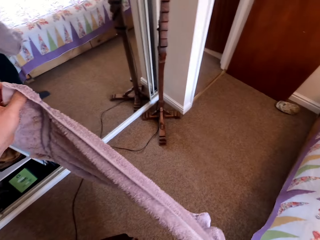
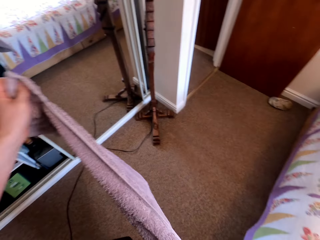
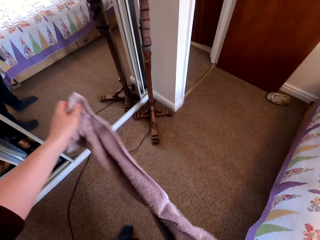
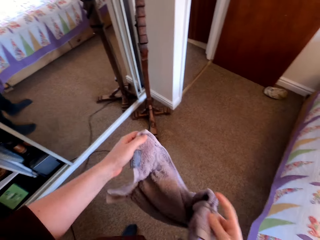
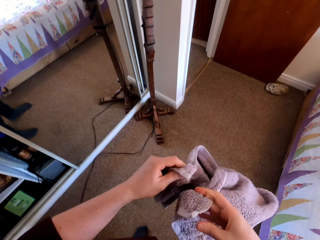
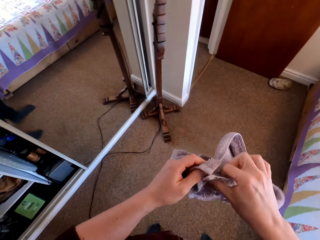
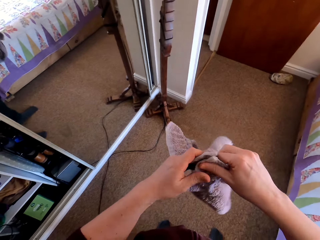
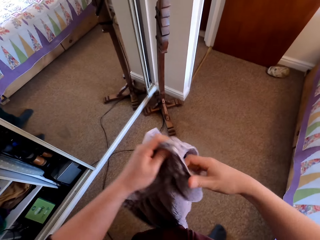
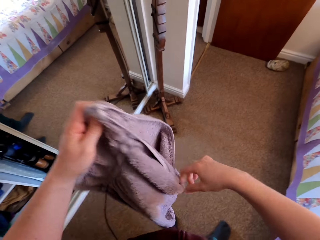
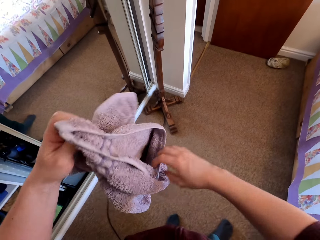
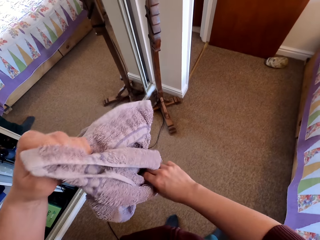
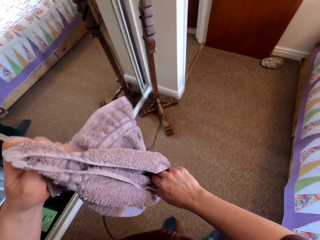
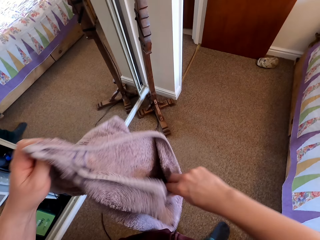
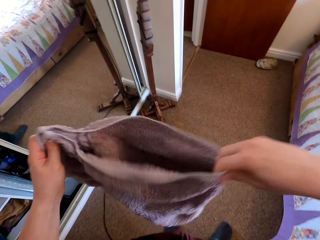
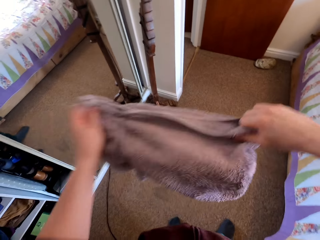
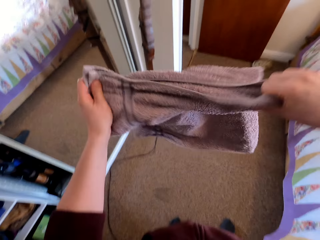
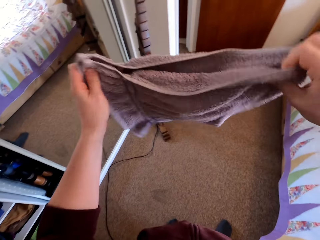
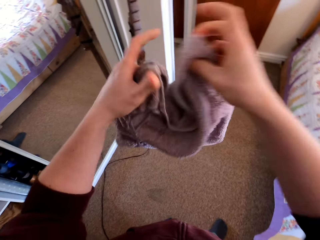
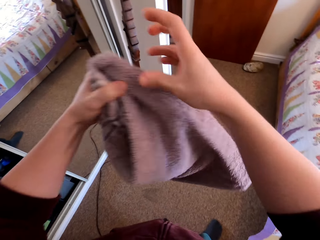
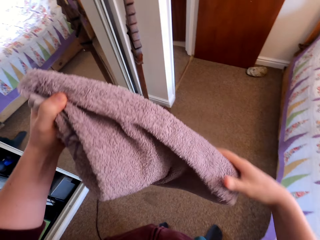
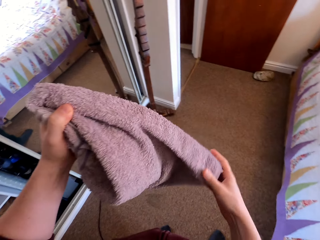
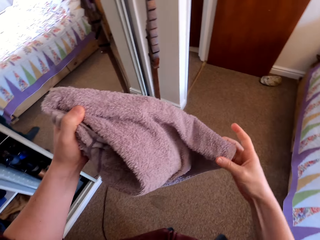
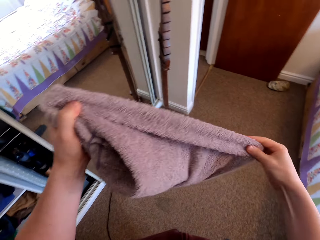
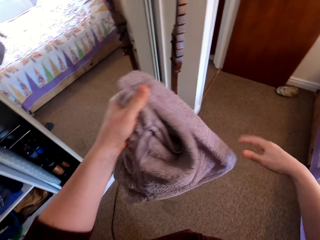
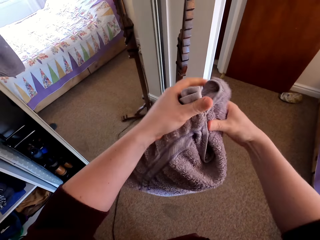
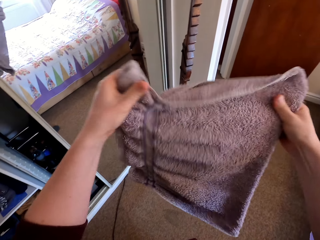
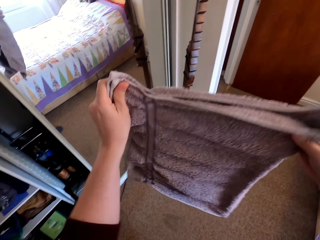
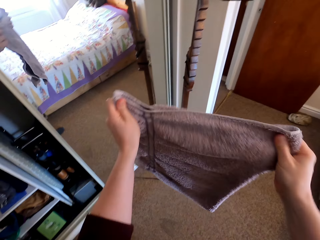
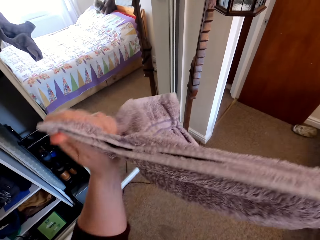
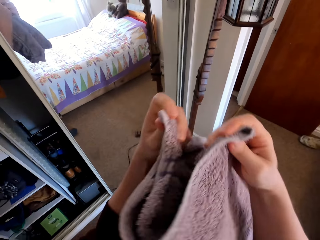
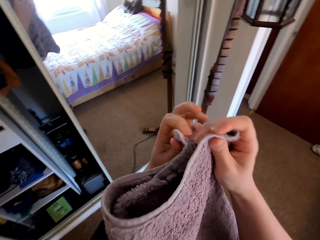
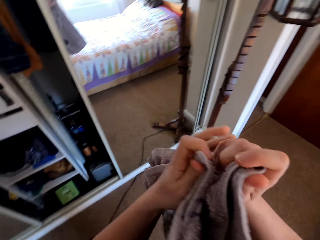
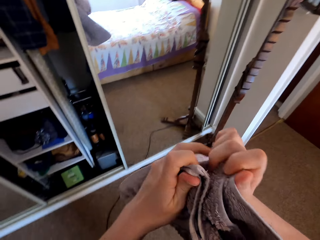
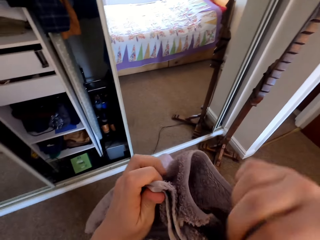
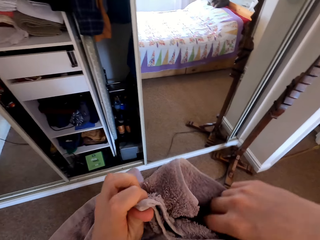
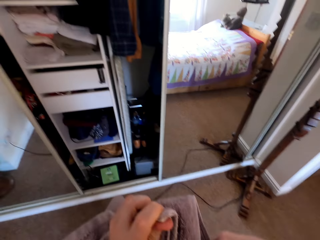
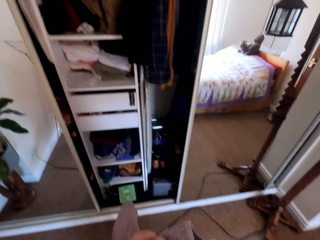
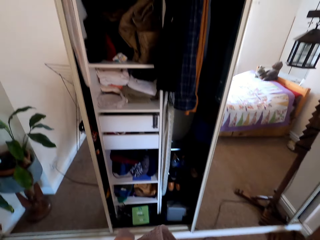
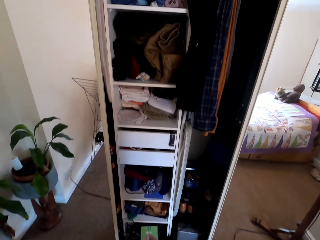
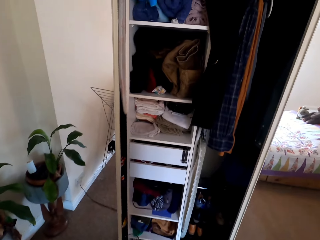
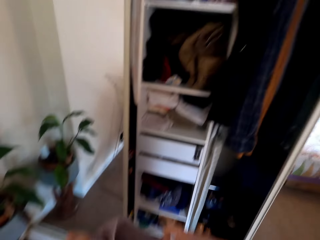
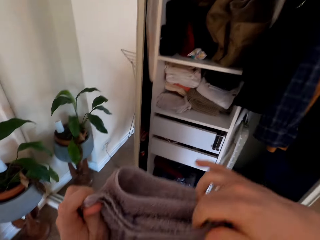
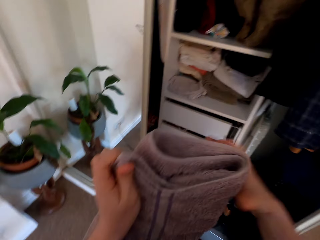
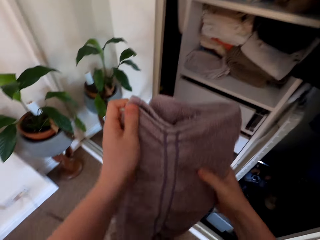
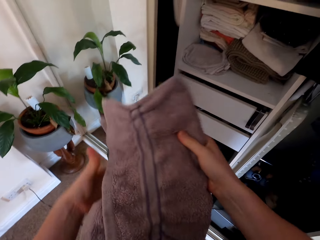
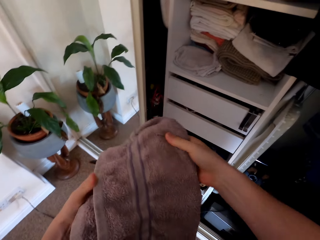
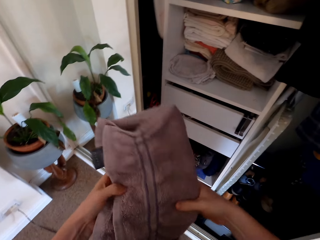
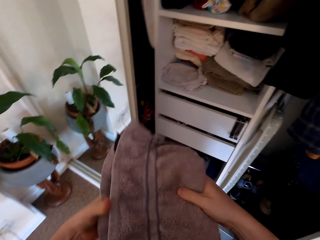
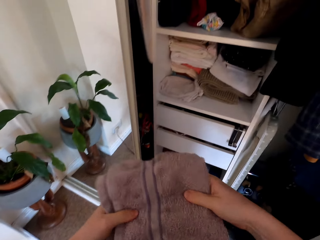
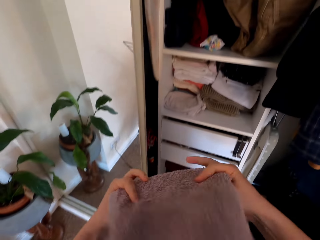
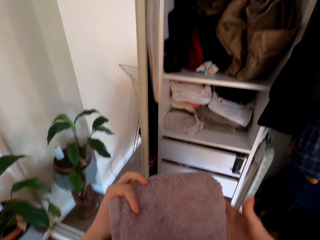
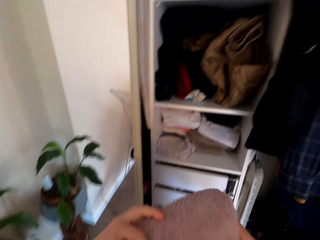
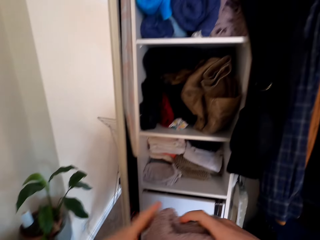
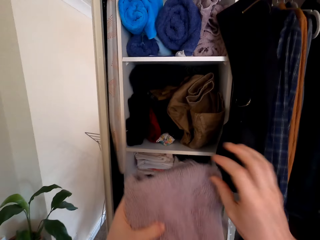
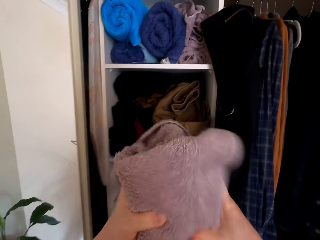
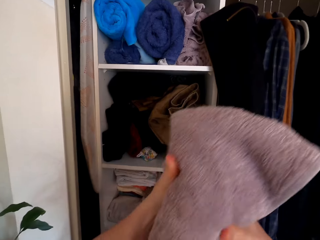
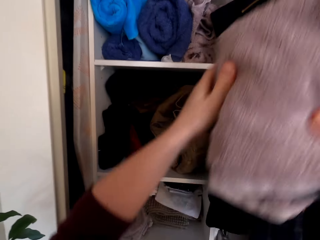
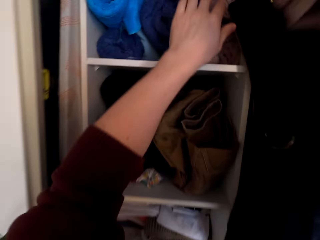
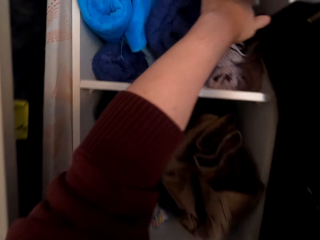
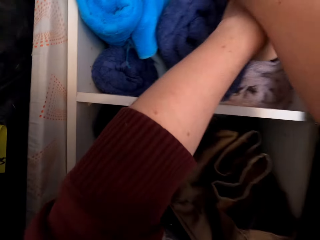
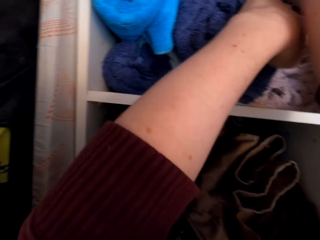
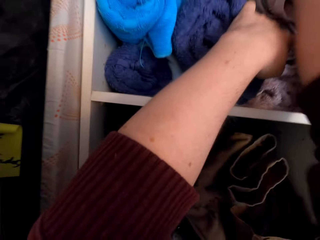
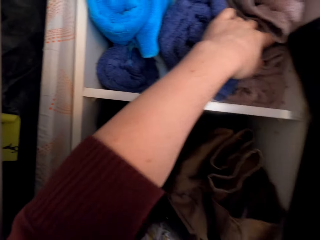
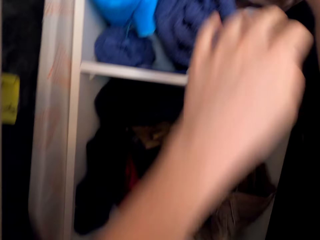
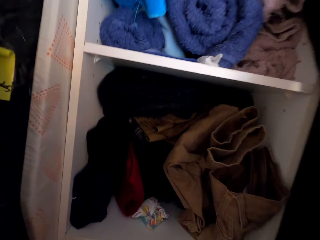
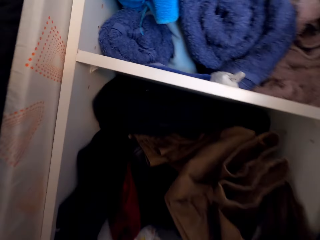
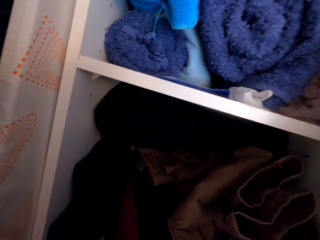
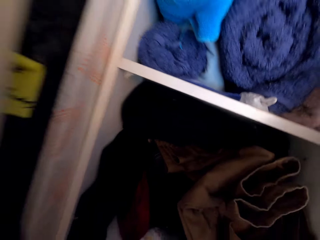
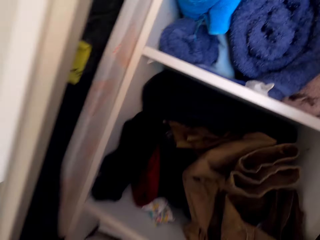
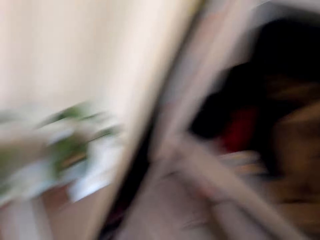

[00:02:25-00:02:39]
The camera wearer folds the towel. They turn around. They fold the towel. They put the towel in the wardrobe.

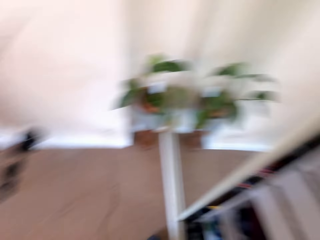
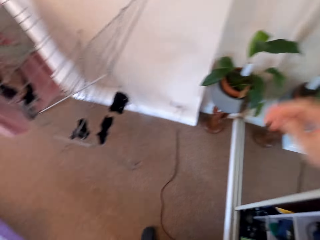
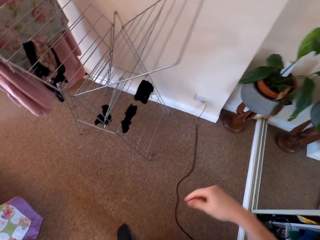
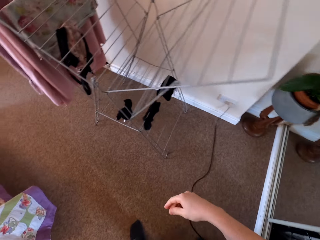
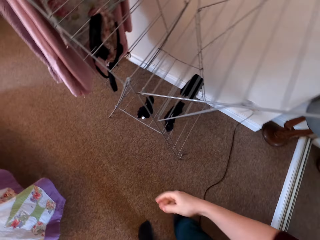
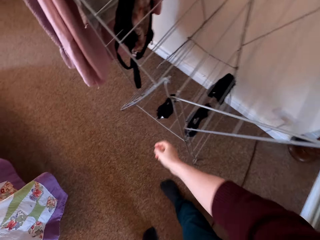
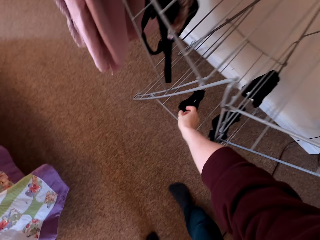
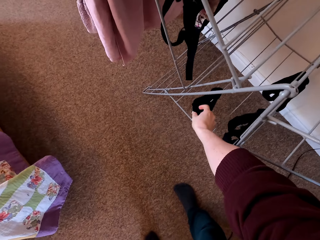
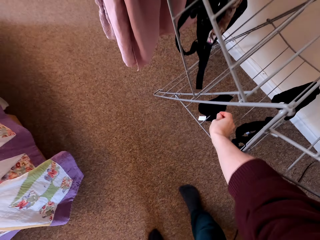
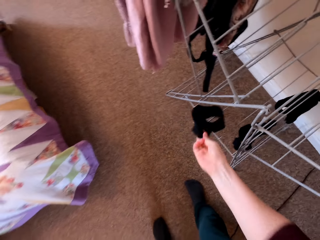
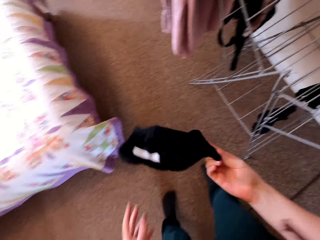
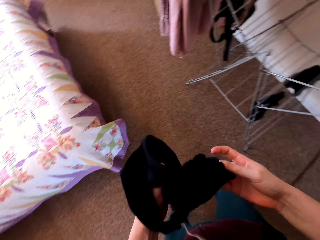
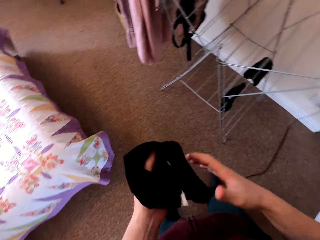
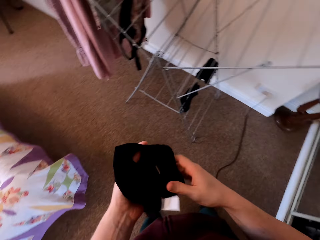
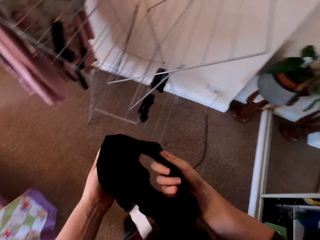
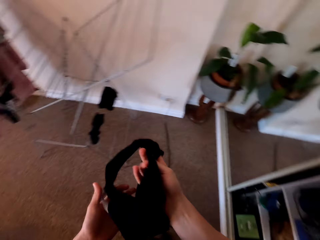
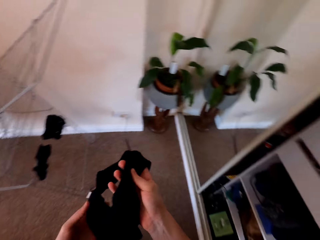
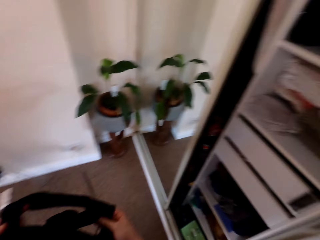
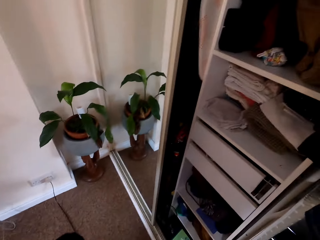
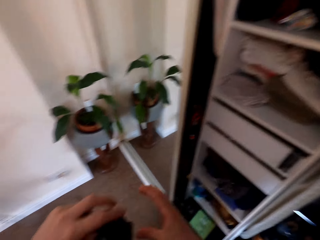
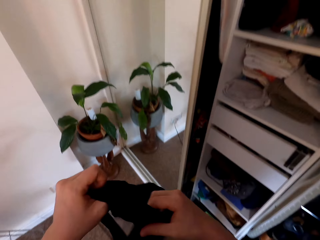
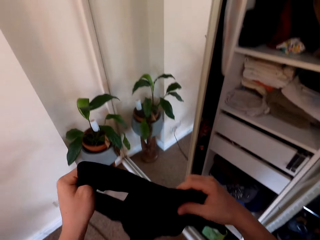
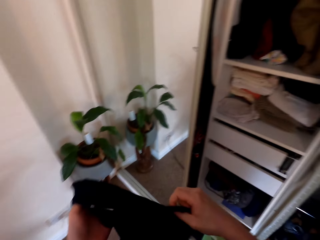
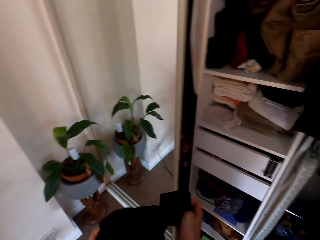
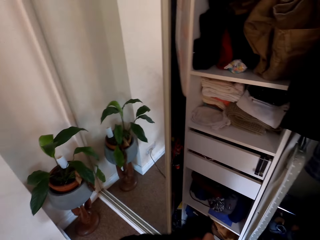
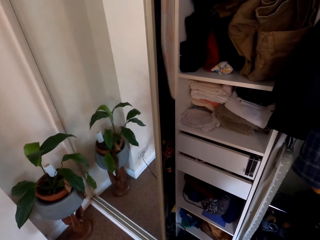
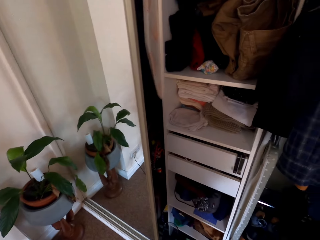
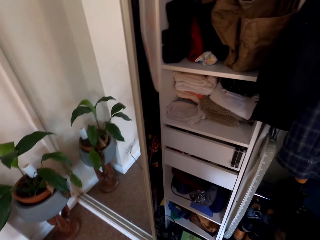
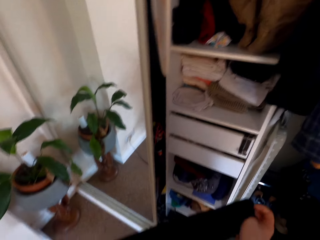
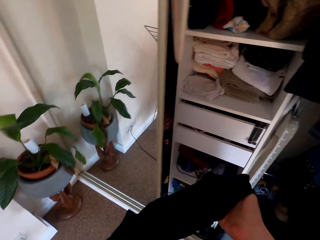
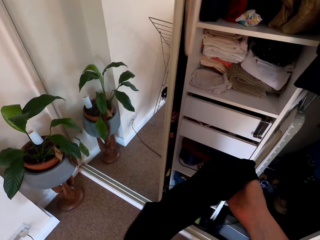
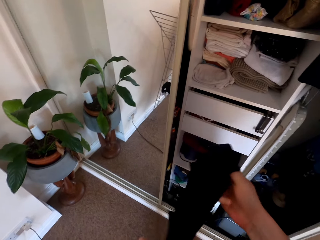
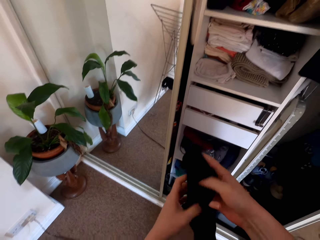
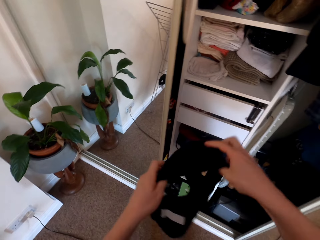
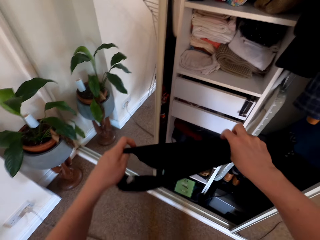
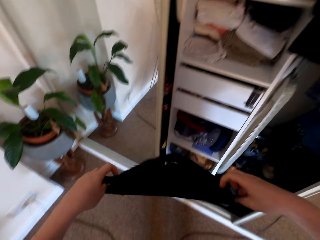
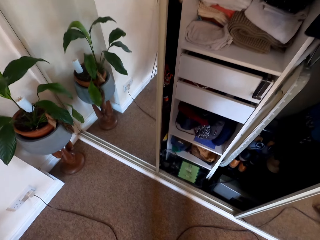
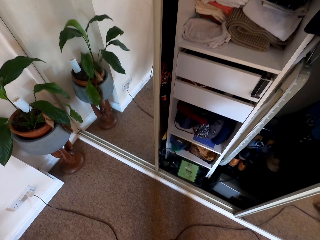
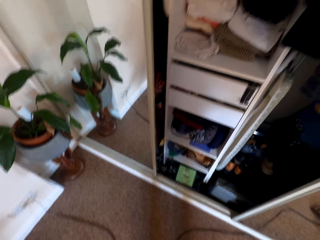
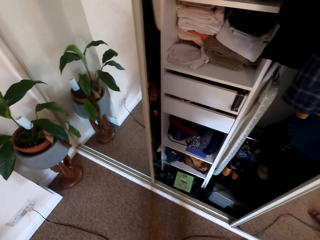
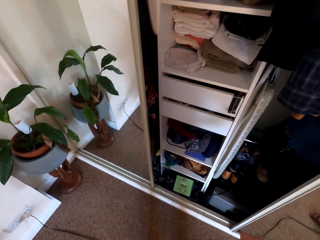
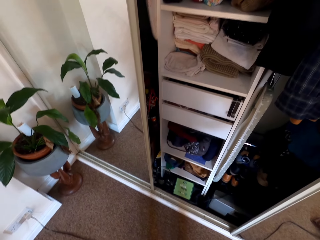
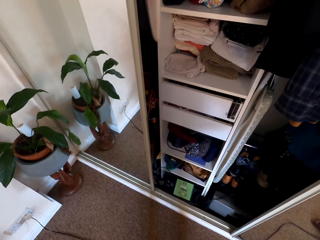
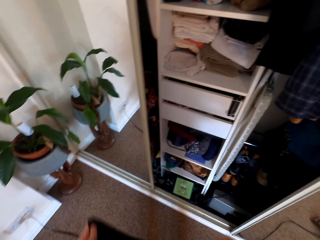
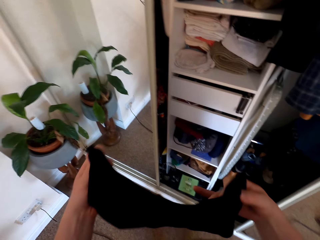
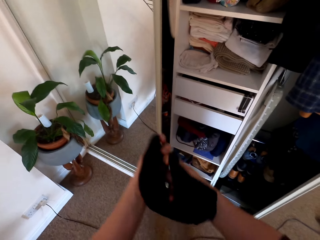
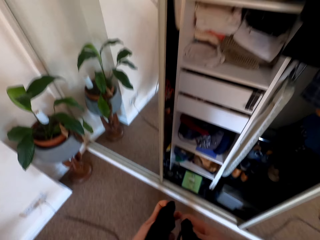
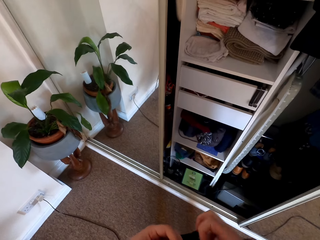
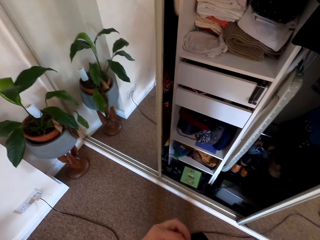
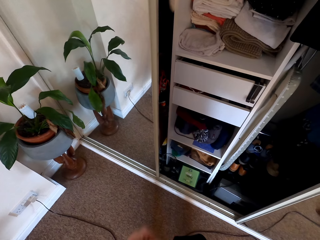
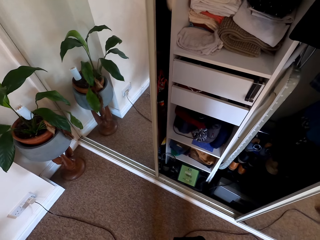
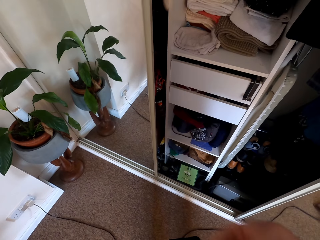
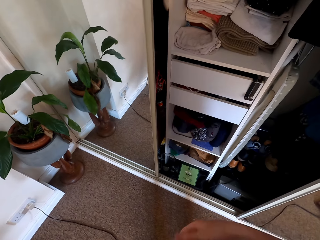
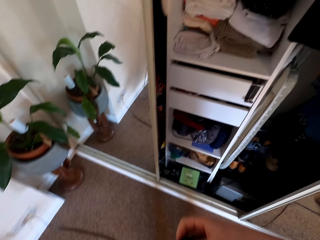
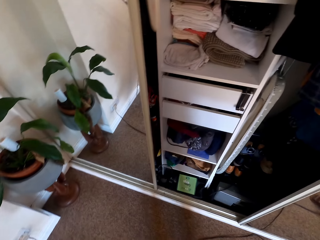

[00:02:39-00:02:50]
The camera wearer turns around. They take more clothes, the pants, on the hanger stand. They stretch the clothes. They fold the clothes.
